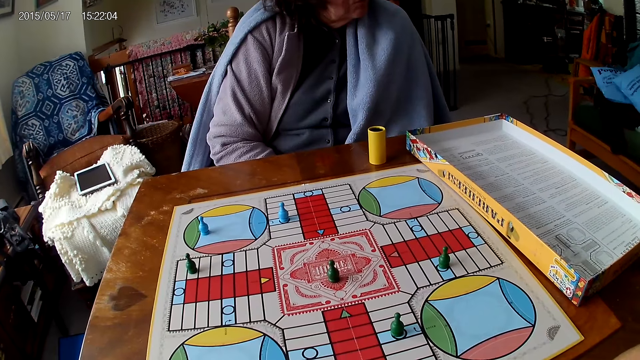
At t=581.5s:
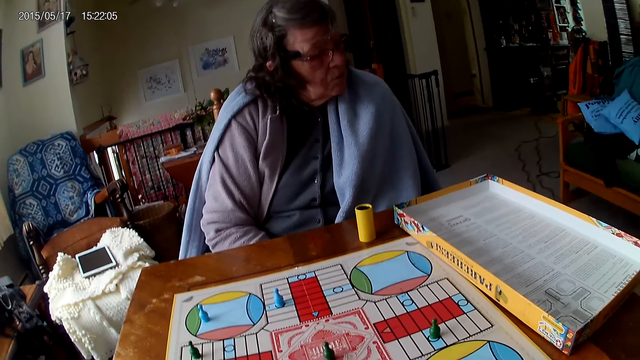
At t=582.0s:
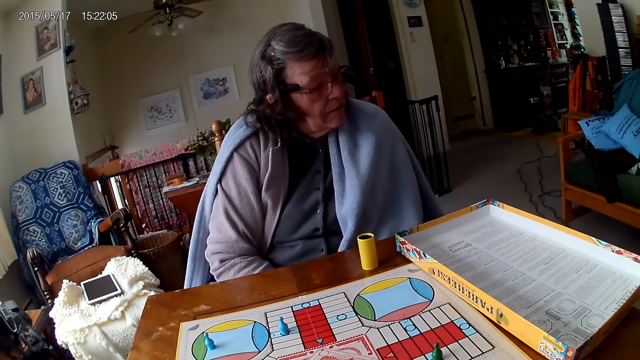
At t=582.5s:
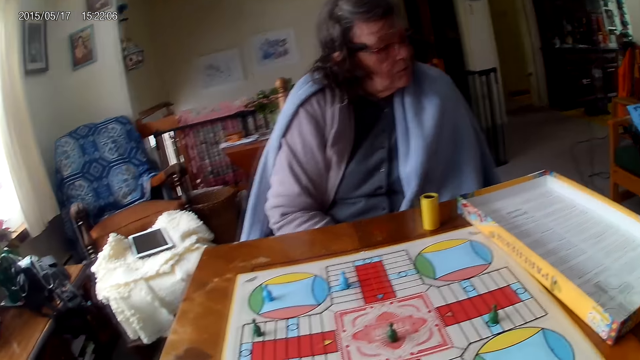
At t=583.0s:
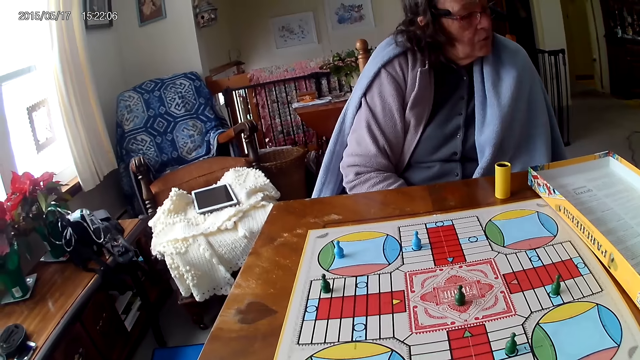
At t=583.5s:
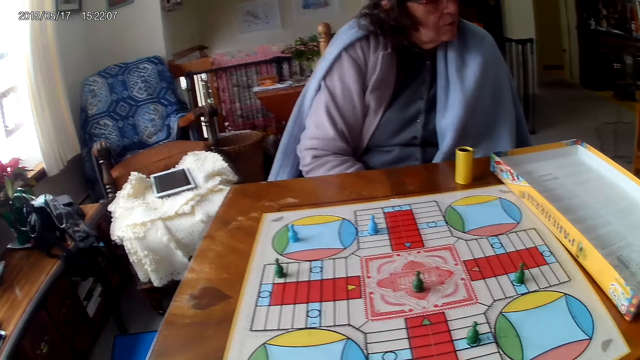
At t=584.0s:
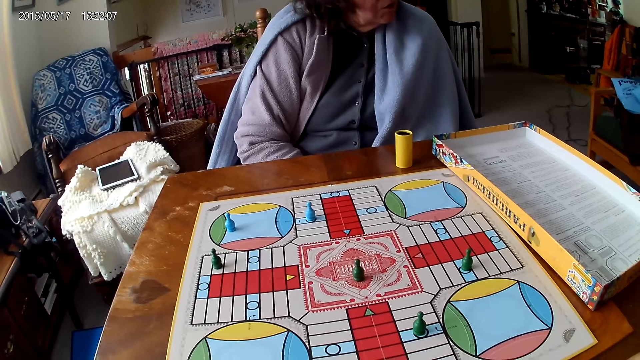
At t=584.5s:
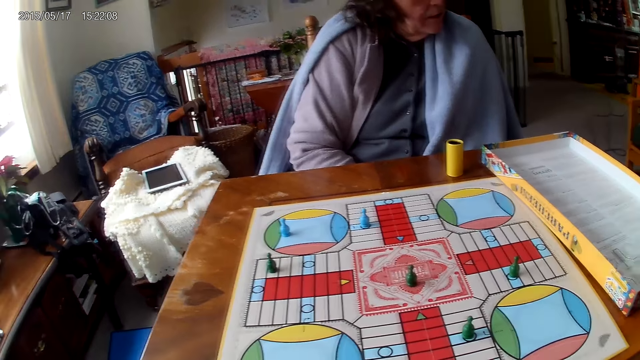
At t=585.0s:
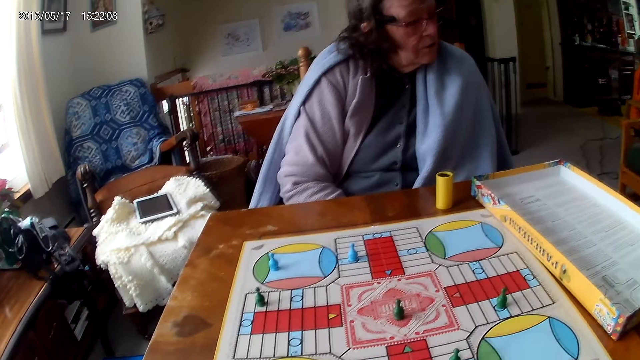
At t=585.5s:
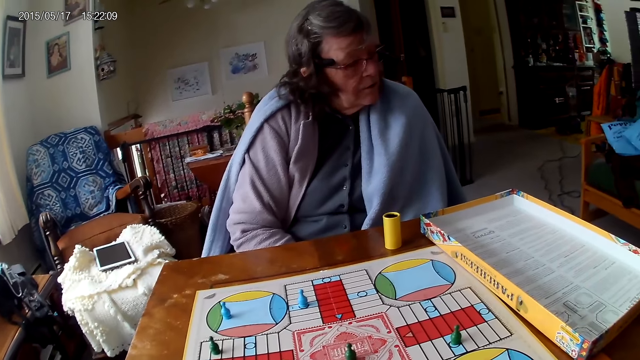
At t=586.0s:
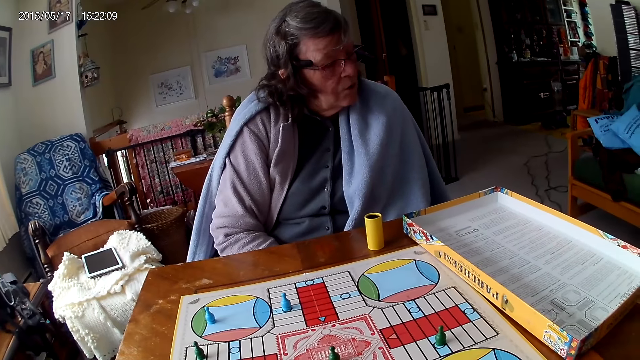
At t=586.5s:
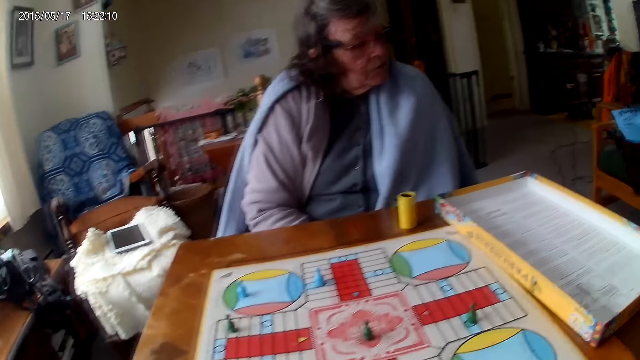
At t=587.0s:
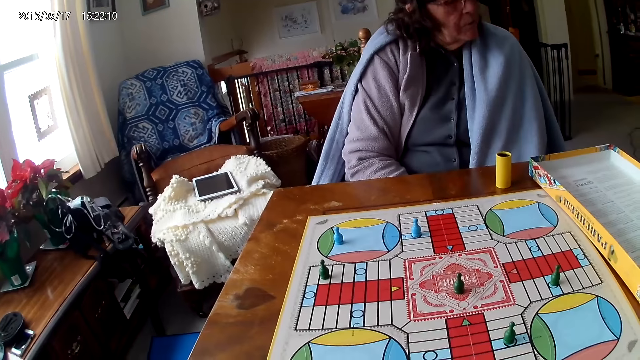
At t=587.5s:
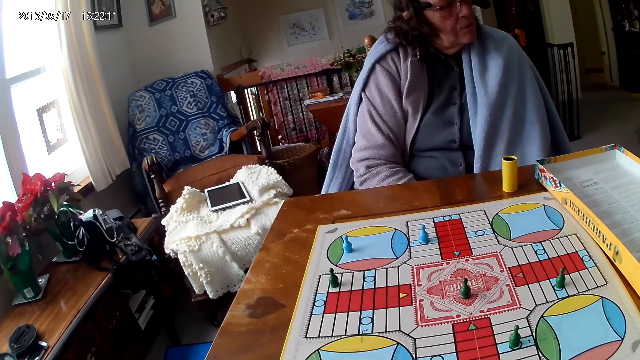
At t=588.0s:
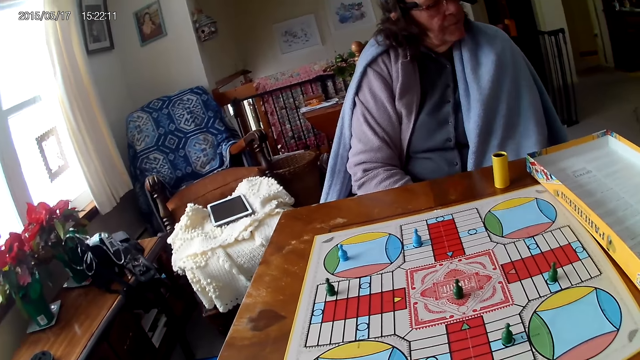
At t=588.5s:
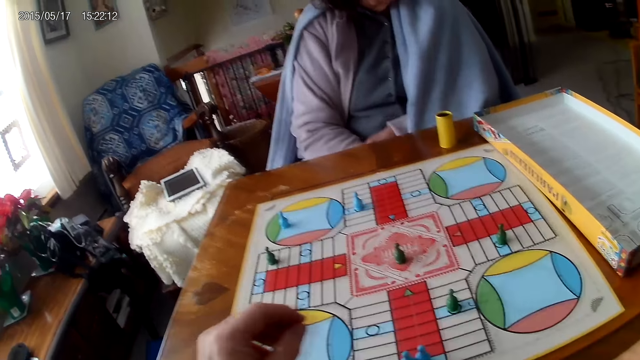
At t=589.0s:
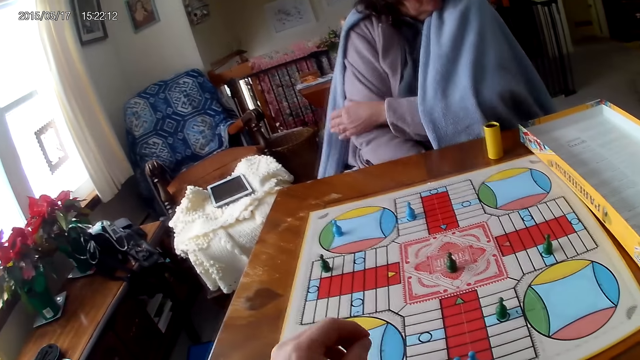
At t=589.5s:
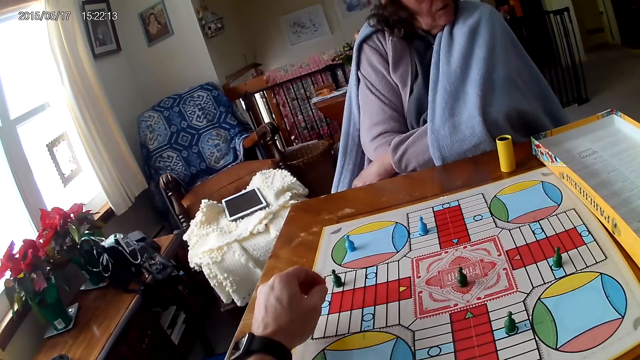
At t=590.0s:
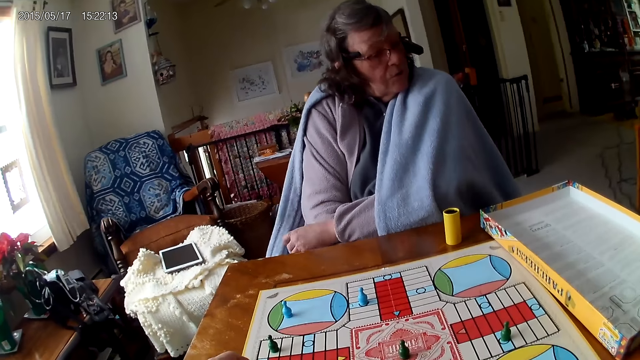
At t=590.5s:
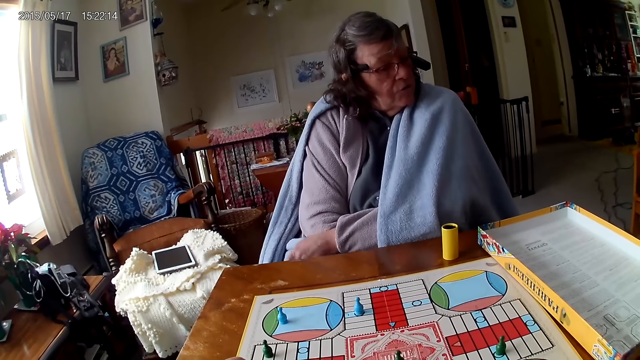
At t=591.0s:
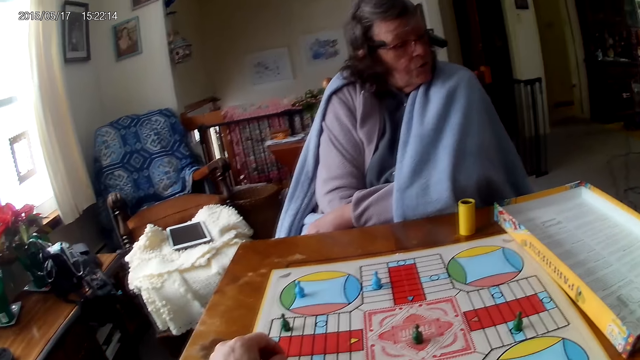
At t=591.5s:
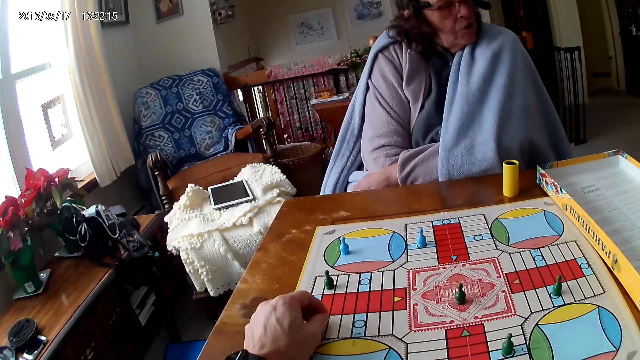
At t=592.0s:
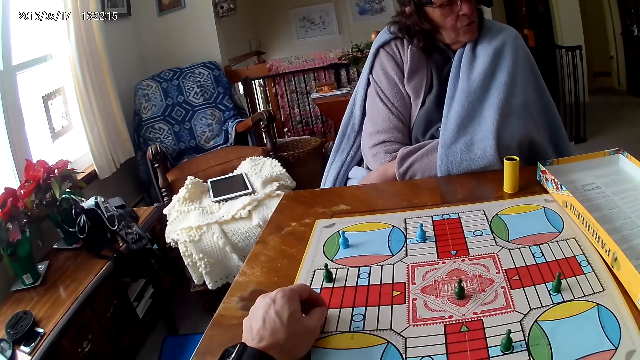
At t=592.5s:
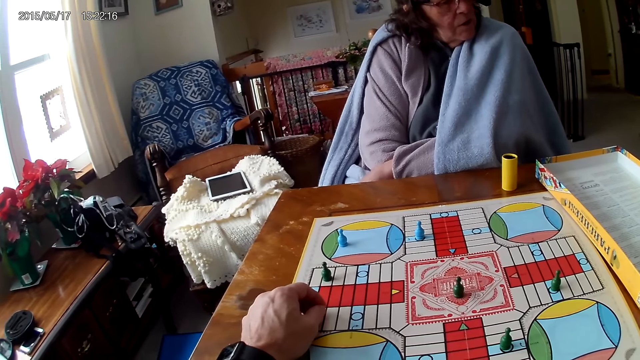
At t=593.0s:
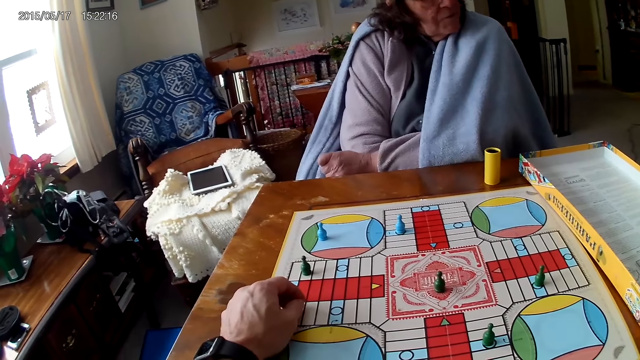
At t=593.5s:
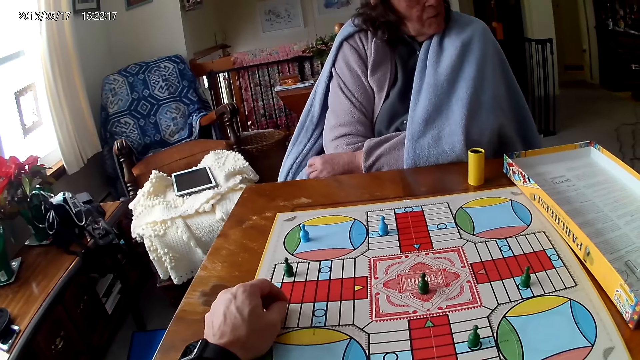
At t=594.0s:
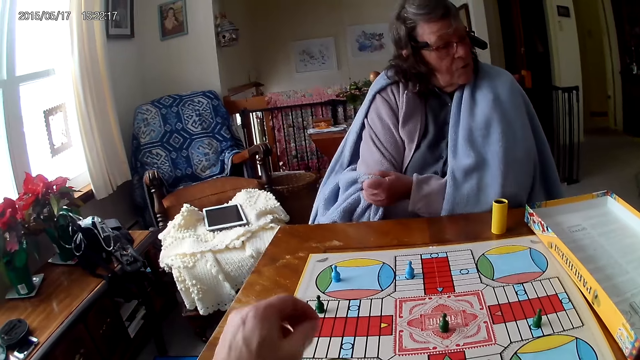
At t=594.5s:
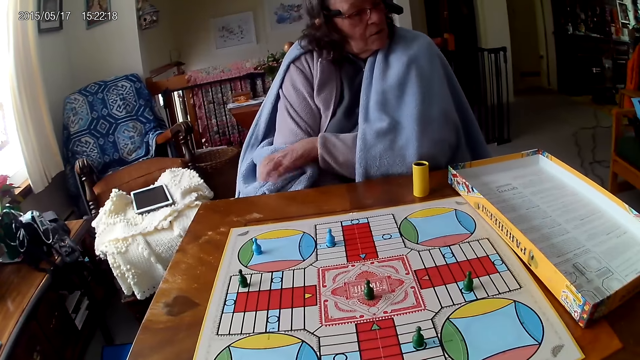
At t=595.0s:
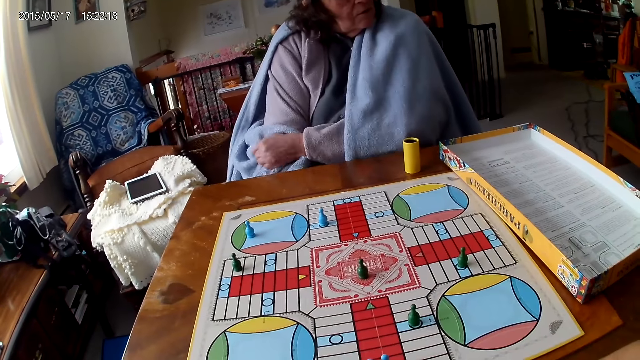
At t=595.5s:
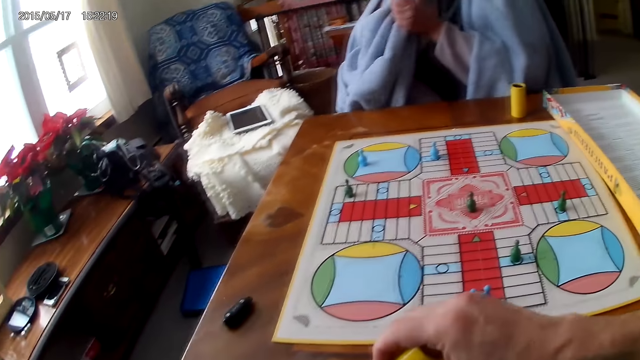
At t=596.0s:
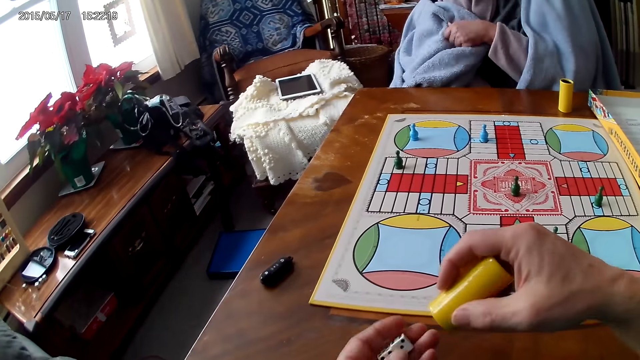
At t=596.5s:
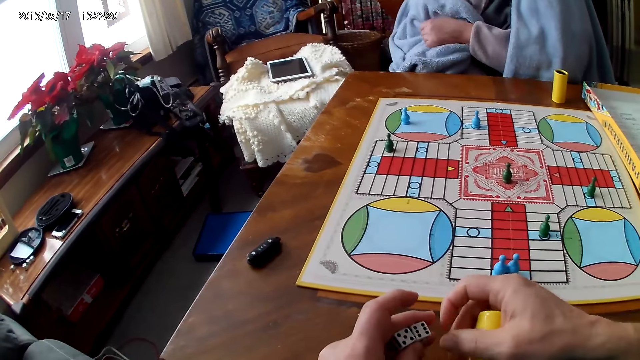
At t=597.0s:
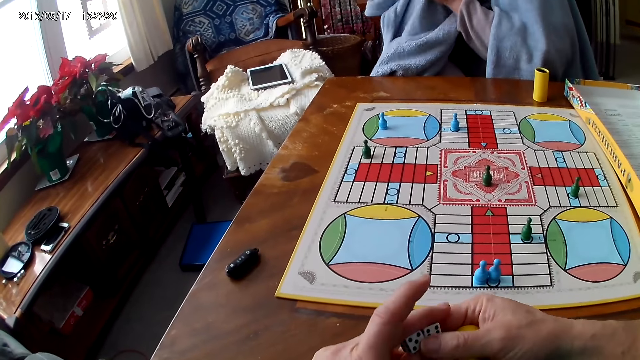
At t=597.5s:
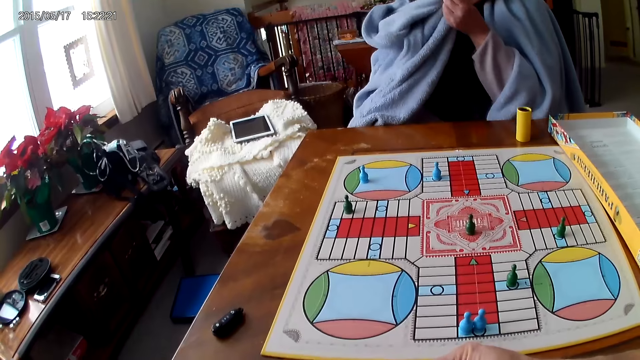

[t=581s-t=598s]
A woman talks. The camera wearer places his left hand on the Ludo board. The woman talks. The camera wearer drops the dice in his container in his right hand onto his left hand. He exchanges the dice. He holds his dice in both hands.

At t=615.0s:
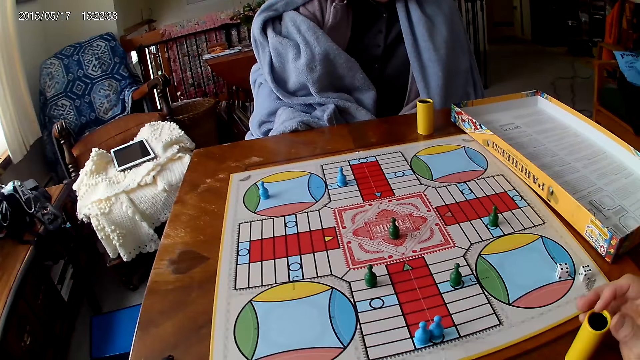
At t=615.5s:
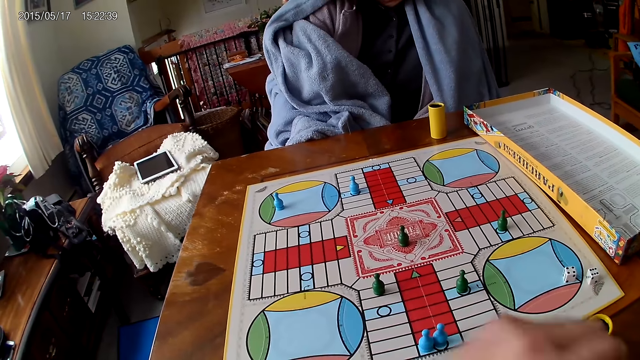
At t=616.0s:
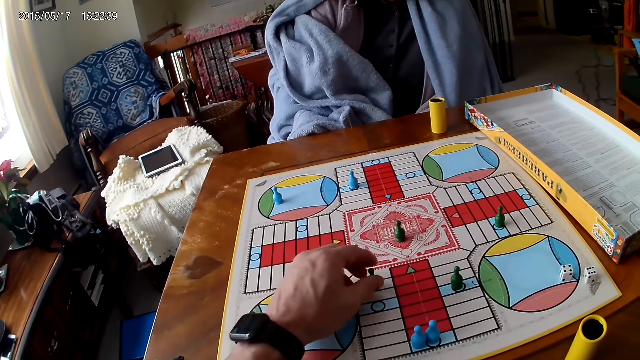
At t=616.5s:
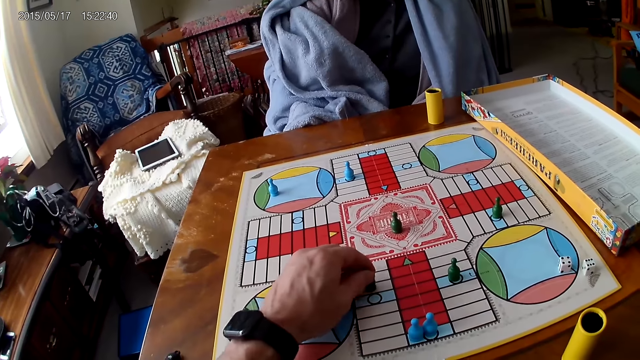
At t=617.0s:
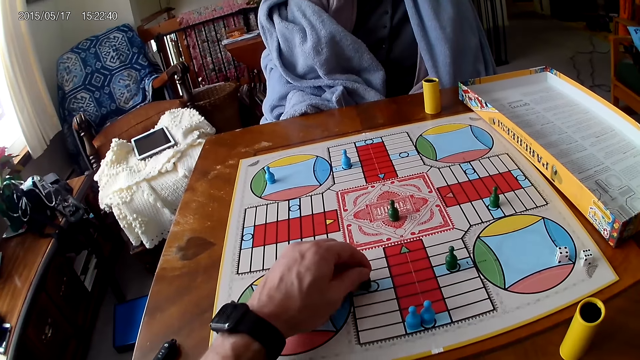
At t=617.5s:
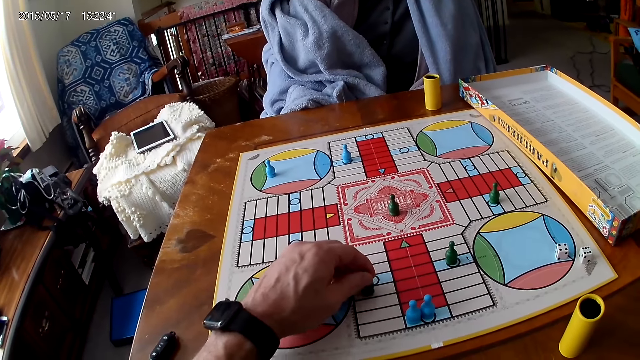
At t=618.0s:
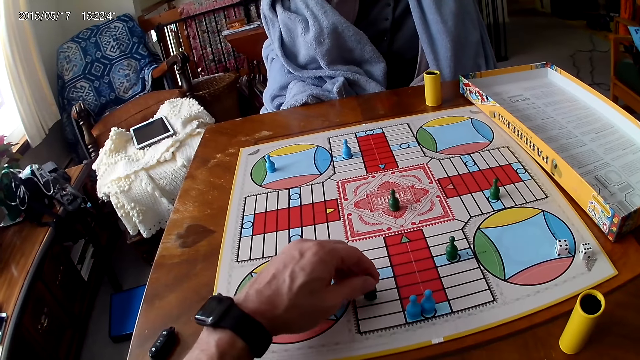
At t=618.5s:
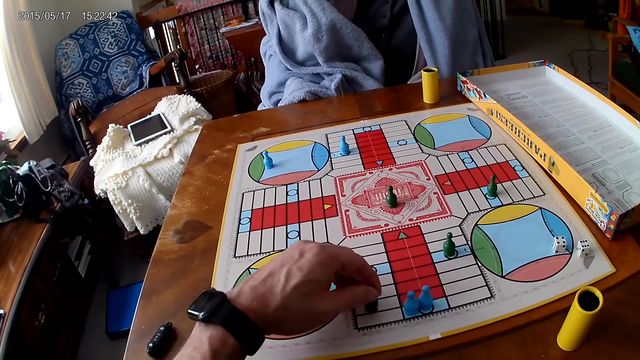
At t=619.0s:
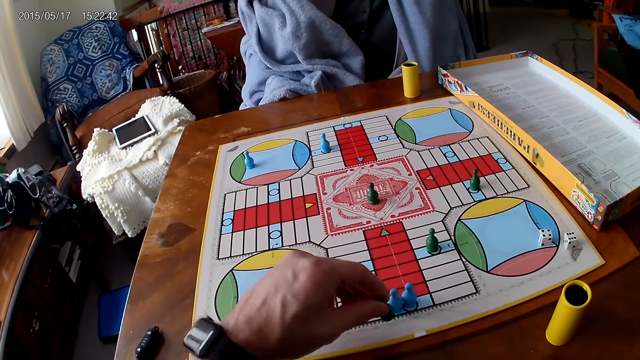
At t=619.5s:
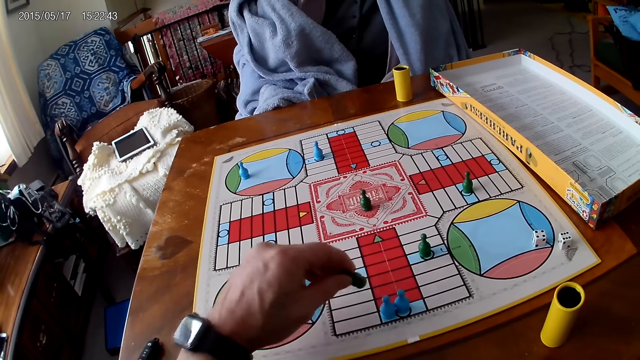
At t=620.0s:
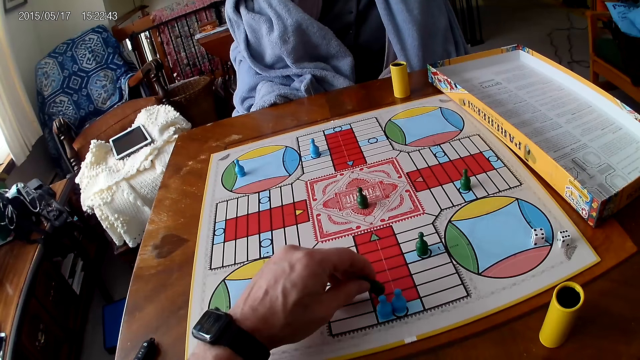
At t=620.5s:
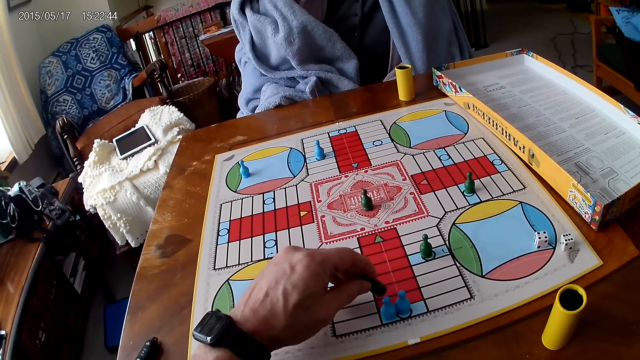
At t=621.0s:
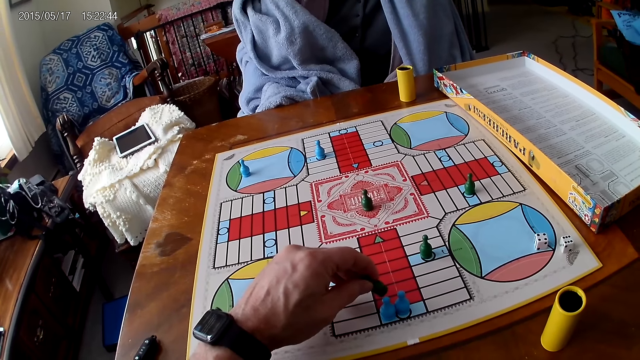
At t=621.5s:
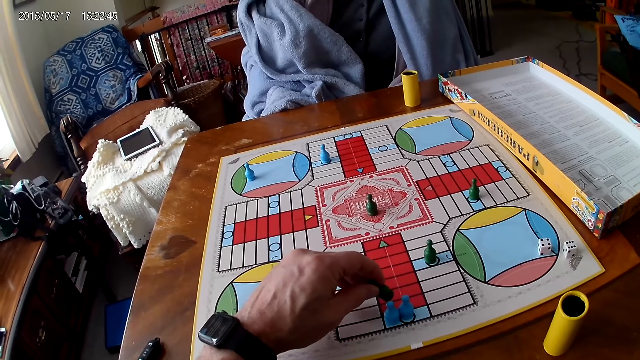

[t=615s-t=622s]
The camera wearer drops his container on the table with his right hand. He picks the dice. He moves a piece on the Ludo board with his left hand.
